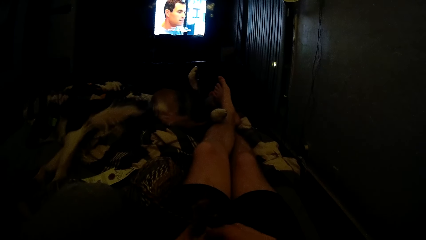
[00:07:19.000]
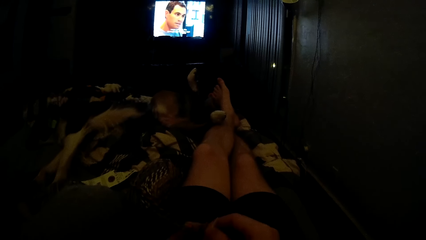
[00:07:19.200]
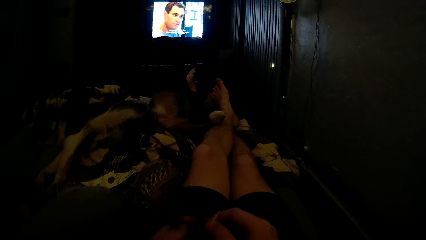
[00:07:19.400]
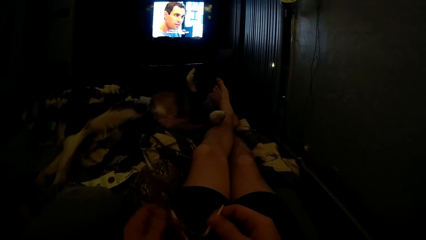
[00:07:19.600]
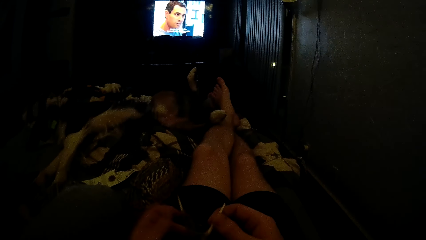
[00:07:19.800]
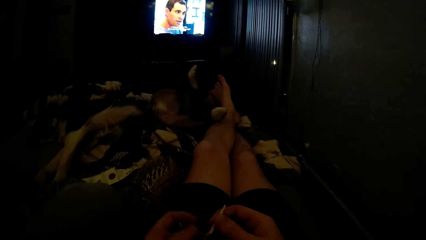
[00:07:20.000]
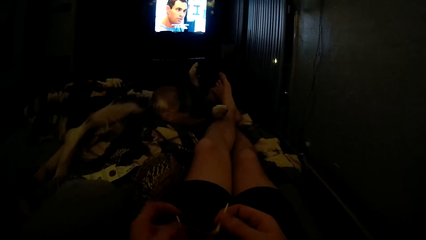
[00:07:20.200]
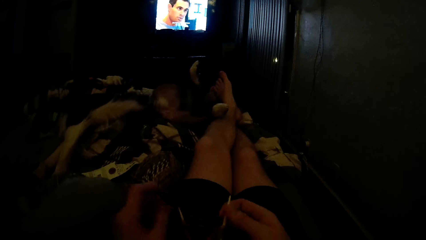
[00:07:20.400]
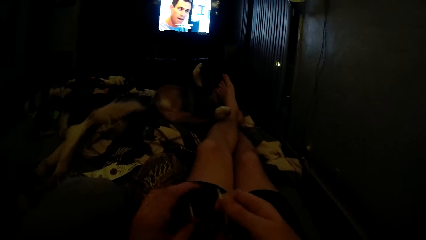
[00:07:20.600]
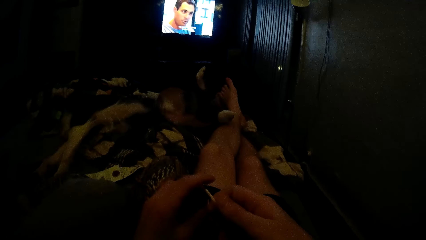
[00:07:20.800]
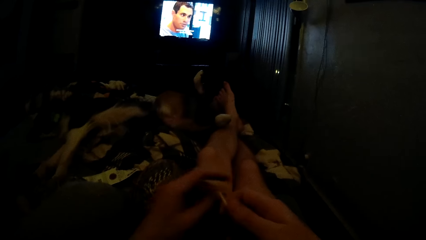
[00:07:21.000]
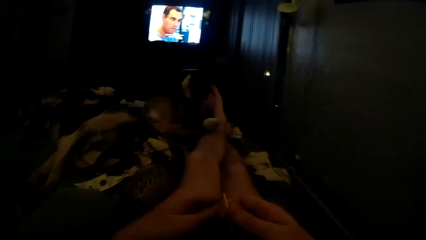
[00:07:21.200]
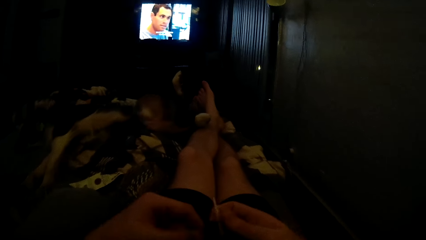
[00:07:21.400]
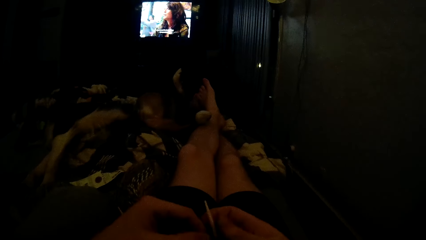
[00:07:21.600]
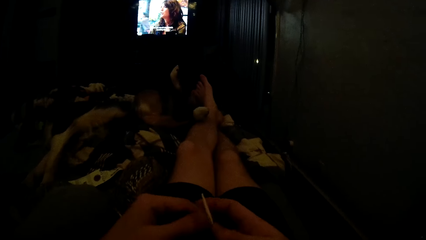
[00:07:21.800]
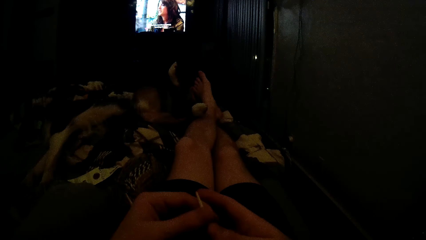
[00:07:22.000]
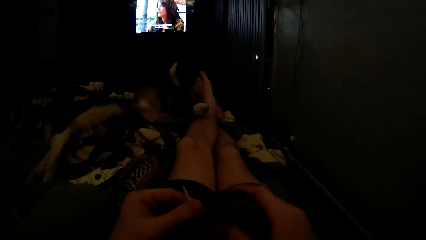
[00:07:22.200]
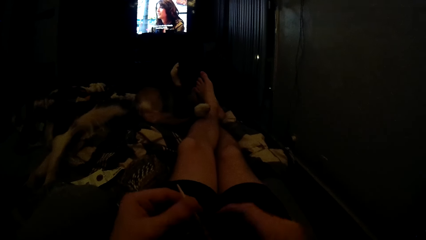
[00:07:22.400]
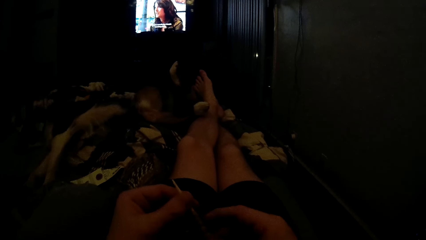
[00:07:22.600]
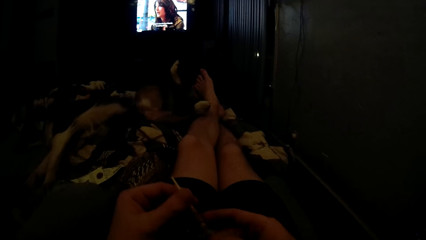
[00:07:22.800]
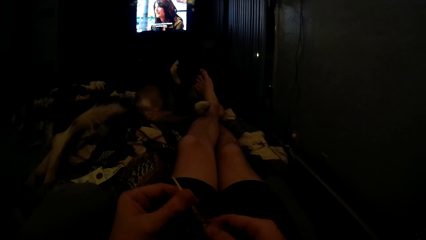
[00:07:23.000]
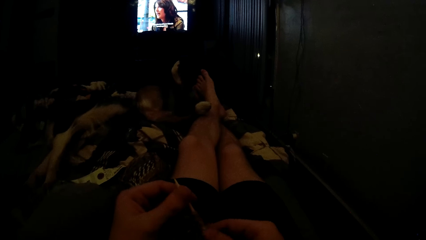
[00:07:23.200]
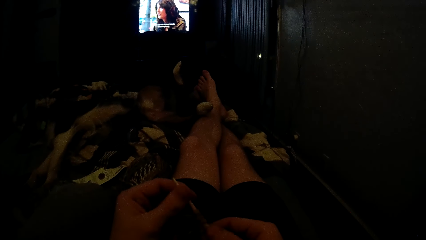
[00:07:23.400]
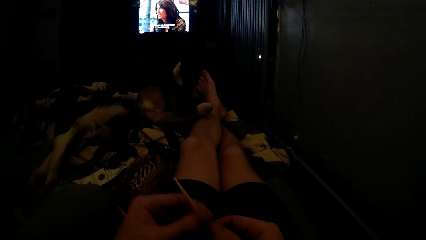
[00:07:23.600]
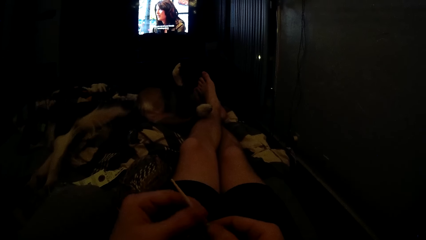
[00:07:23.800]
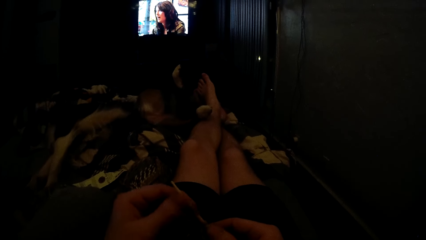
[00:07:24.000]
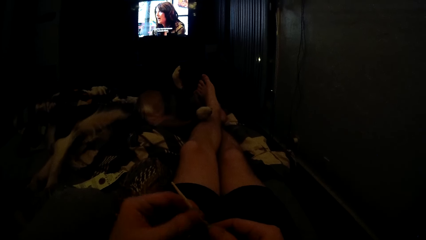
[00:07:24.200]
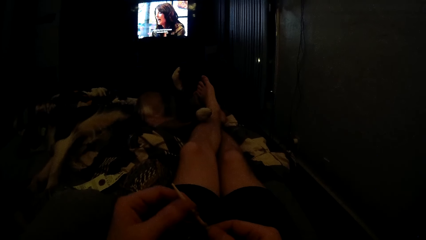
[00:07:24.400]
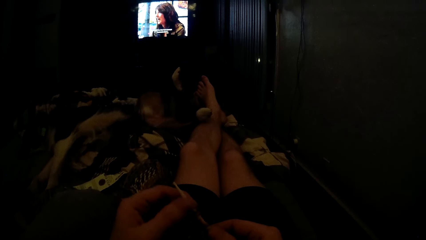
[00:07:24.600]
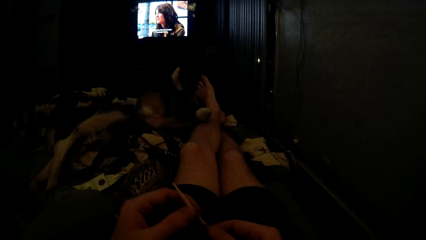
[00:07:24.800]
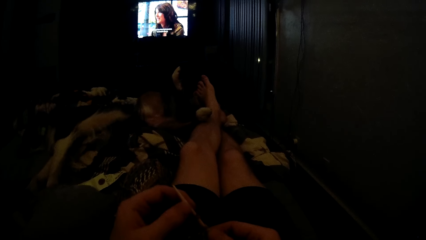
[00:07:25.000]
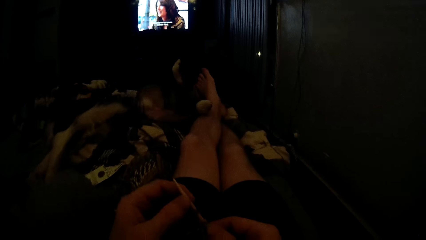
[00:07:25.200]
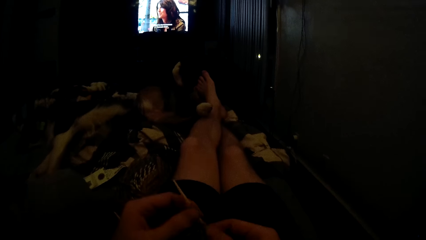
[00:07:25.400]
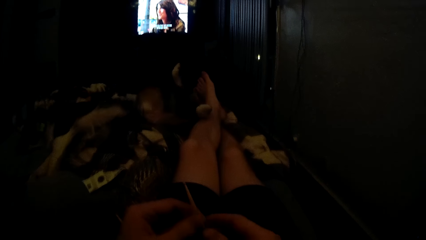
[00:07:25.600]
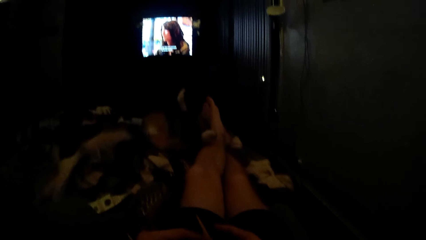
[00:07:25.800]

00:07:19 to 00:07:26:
The camera wearer knits a crochet with hooks.

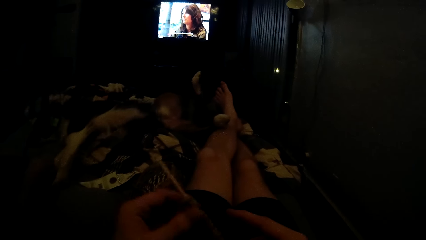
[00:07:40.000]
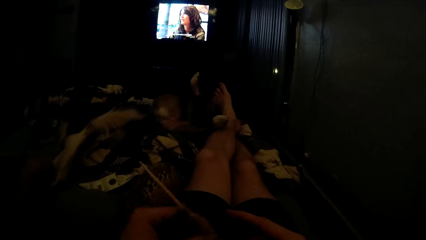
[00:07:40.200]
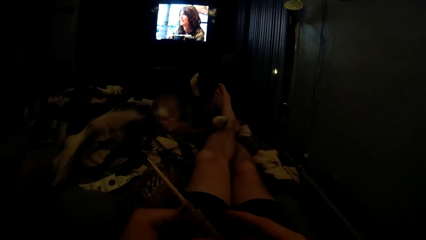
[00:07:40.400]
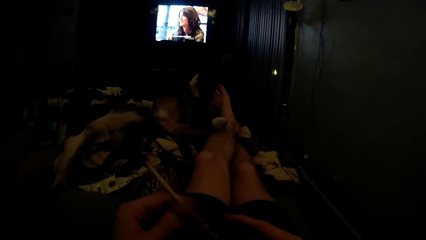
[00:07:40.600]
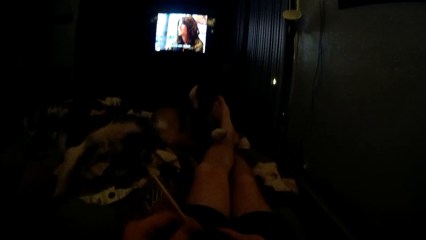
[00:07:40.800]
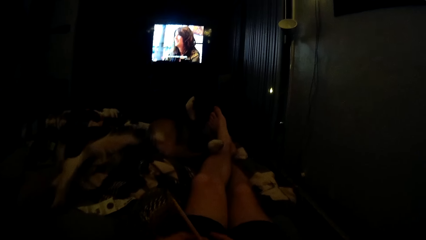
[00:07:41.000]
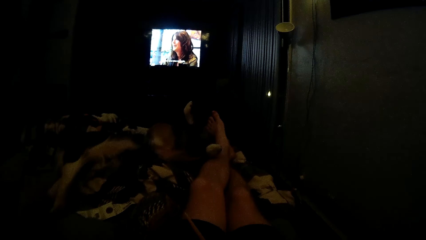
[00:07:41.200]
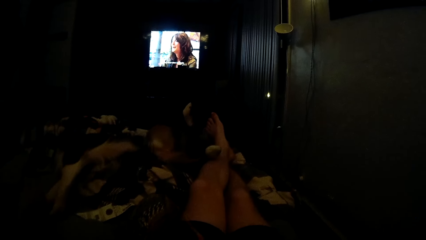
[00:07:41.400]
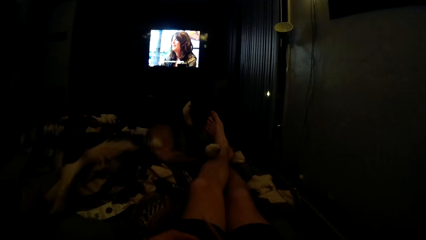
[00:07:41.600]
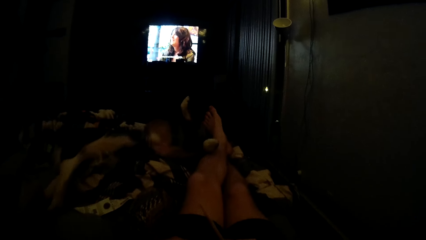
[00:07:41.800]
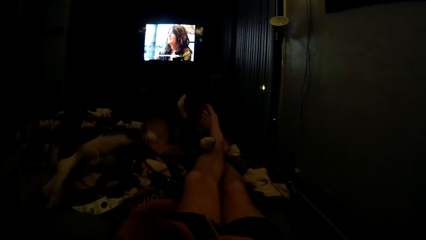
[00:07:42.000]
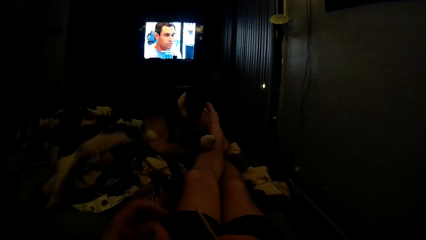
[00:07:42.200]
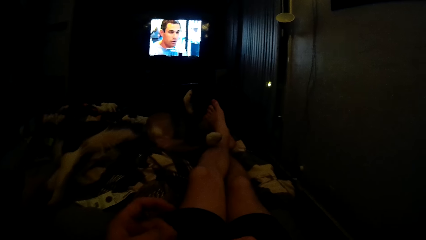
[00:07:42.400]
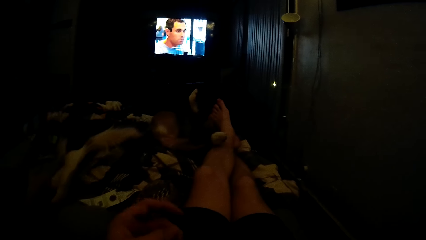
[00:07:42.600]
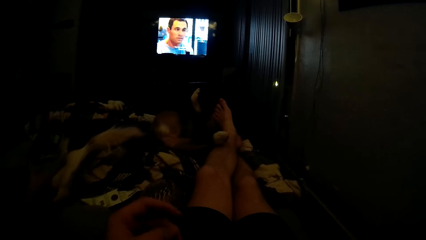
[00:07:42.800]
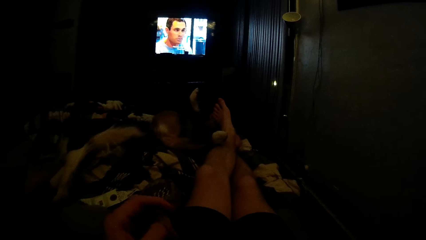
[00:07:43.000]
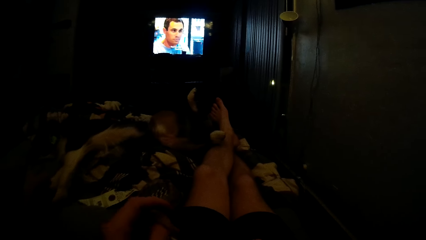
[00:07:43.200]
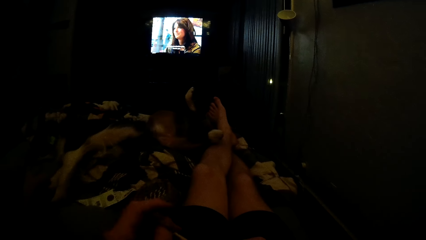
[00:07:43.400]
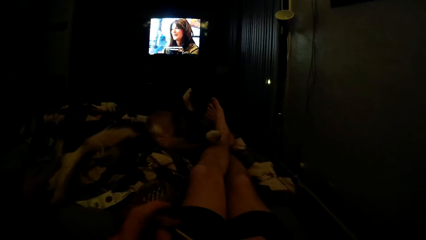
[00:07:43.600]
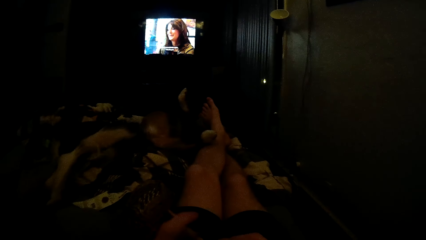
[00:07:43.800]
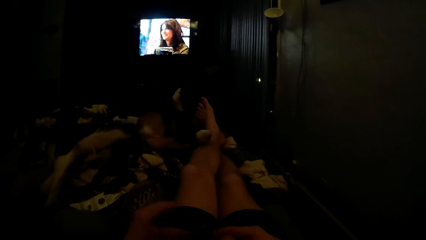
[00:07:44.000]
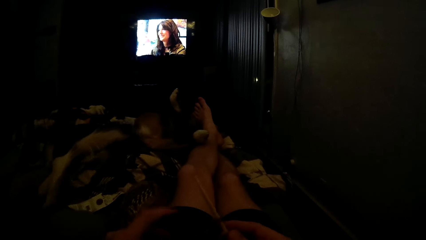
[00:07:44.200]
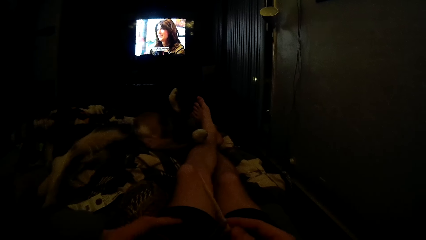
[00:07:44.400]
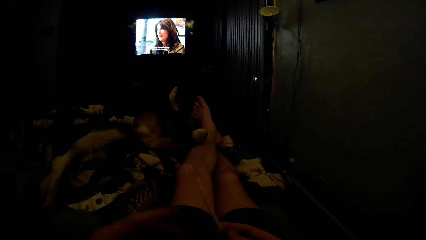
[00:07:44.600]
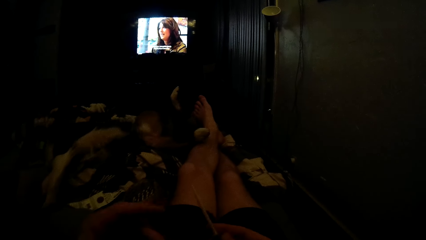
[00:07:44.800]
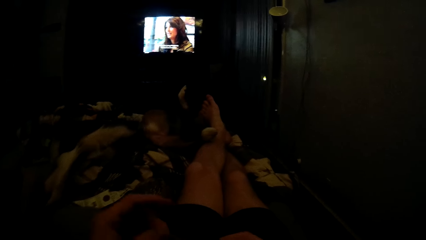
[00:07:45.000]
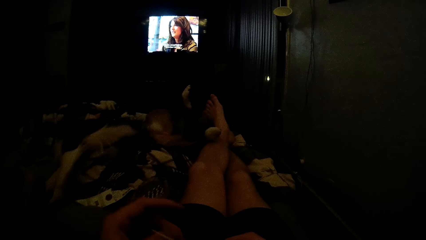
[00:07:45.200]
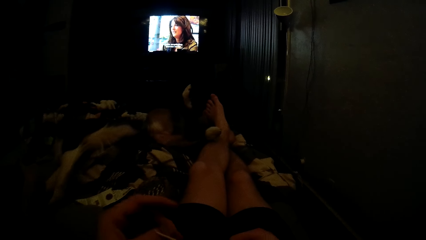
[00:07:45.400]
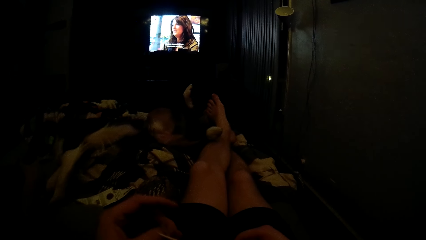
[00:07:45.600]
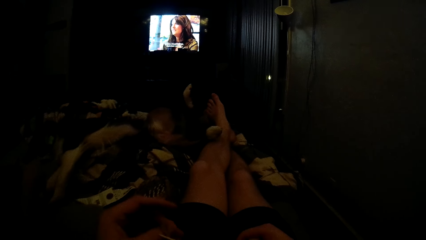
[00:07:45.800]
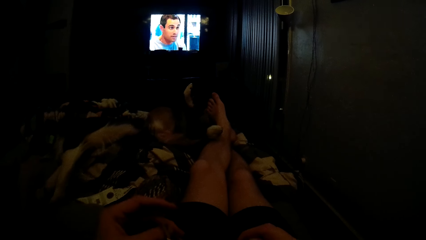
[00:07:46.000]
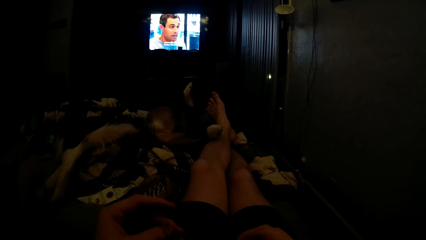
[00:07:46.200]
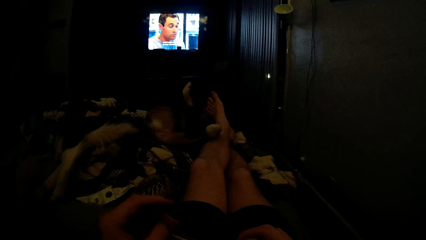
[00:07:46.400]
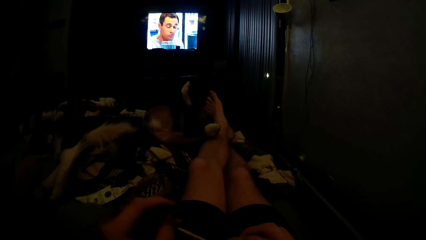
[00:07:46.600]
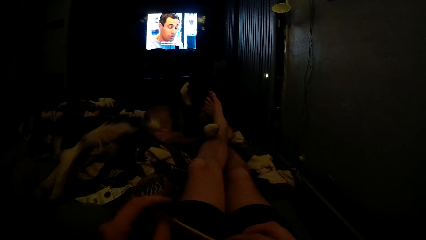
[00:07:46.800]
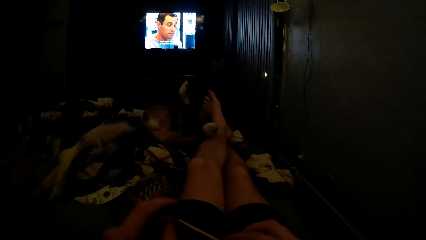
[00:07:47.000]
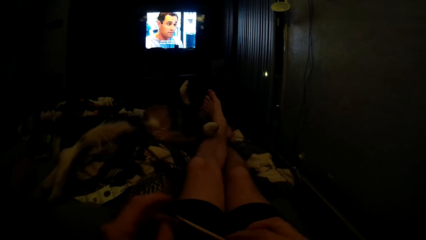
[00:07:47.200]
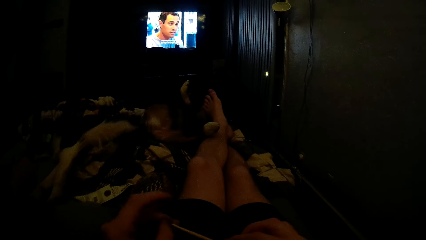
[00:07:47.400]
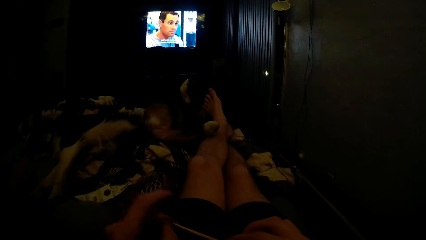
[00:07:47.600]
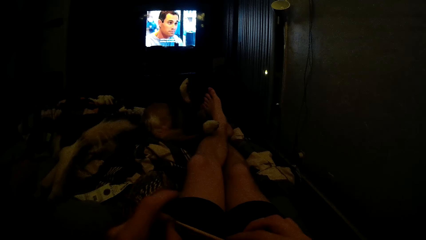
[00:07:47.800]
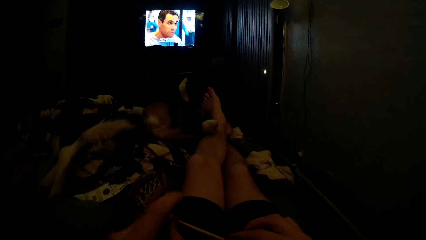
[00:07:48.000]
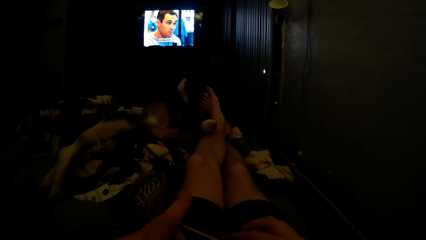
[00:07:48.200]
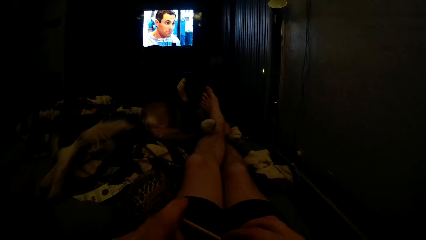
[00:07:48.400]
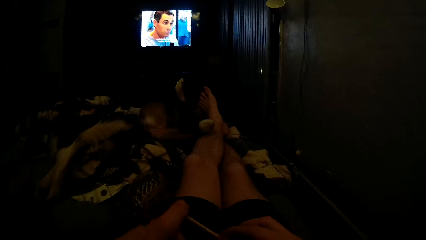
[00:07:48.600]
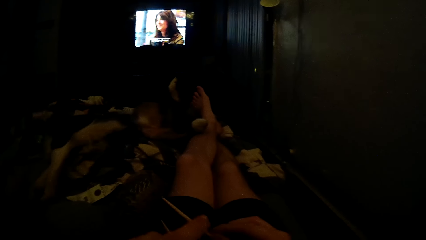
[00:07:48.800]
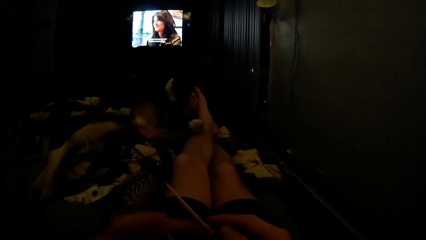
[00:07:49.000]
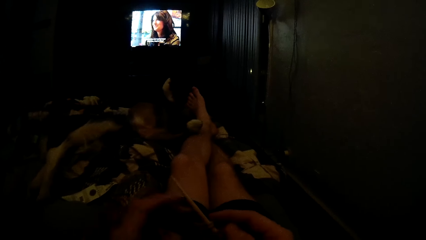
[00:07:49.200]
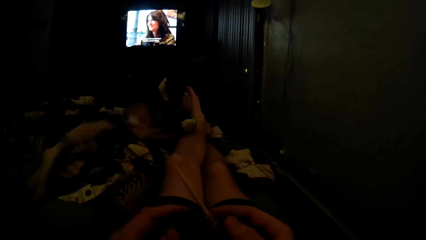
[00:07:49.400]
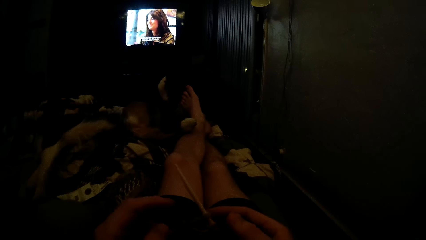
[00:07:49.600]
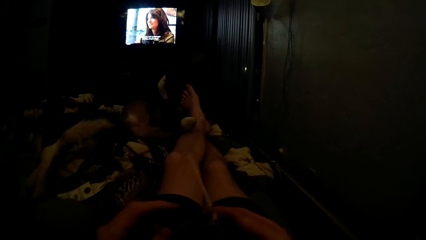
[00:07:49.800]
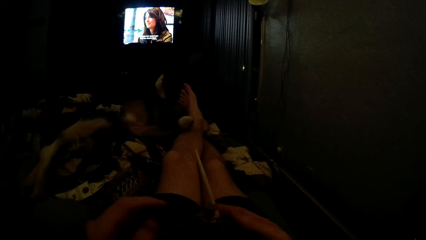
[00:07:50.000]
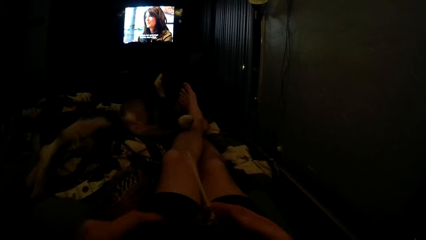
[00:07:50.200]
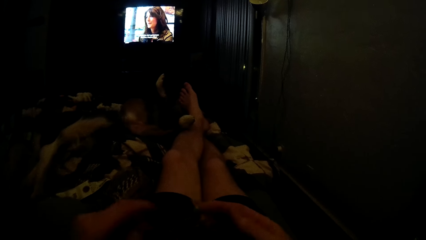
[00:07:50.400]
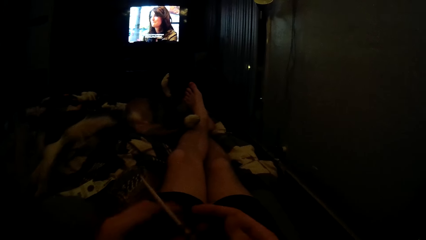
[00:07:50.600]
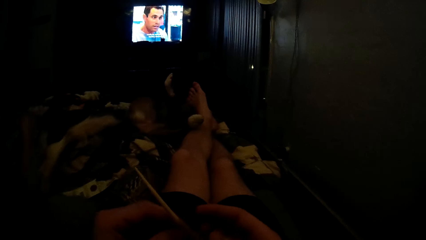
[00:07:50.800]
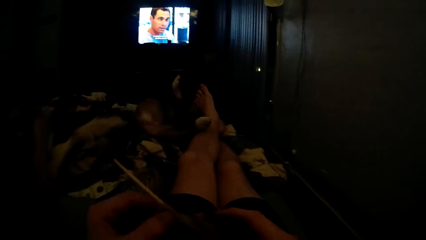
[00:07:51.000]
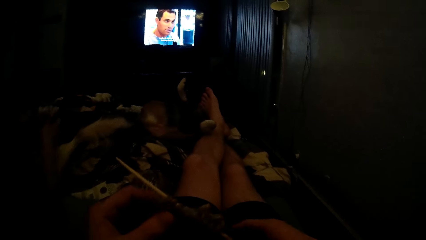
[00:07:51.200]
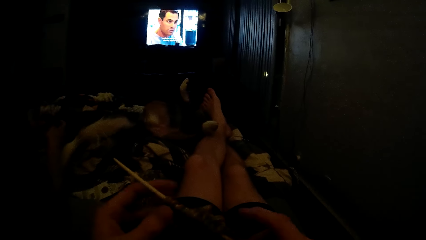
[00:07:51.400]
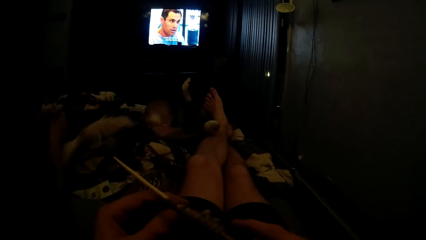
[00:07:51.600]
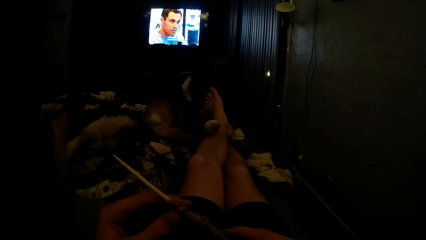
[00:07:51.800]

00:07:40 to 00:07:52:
The camera wearer pulls yarn on the needle. They knit a crochet with hooks.
